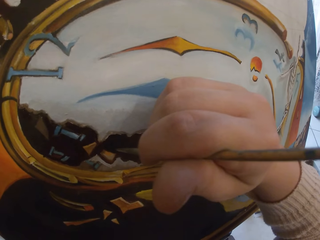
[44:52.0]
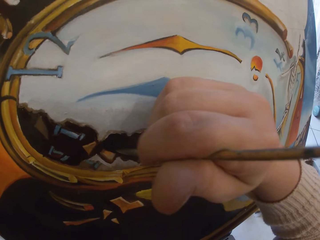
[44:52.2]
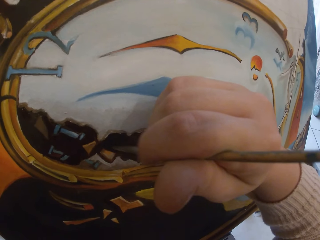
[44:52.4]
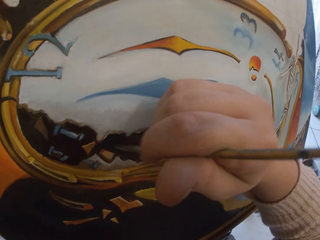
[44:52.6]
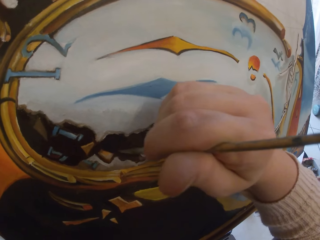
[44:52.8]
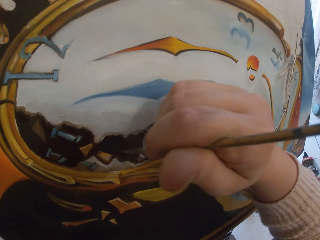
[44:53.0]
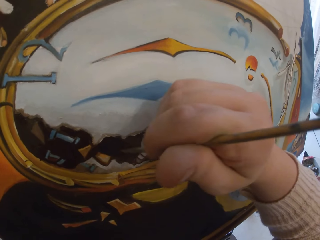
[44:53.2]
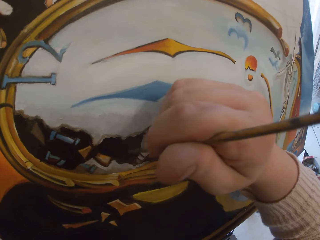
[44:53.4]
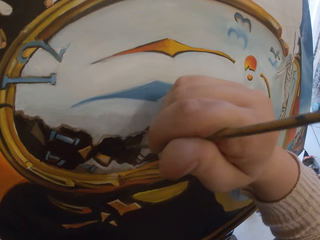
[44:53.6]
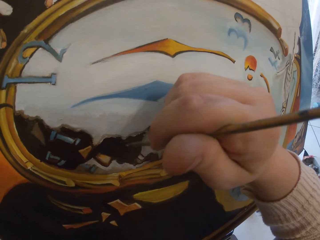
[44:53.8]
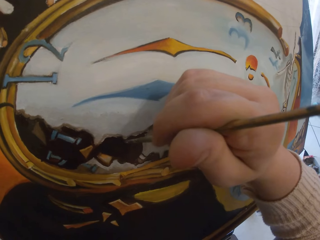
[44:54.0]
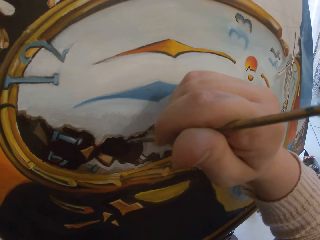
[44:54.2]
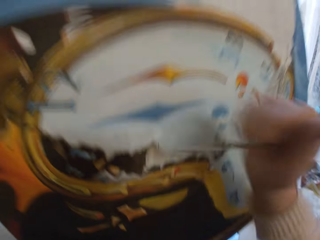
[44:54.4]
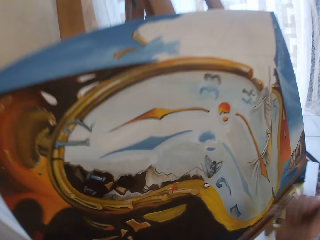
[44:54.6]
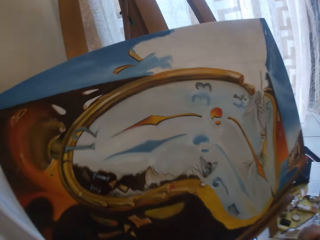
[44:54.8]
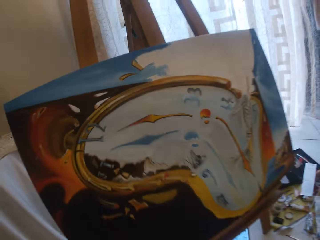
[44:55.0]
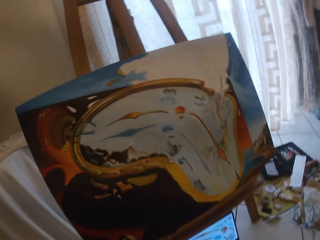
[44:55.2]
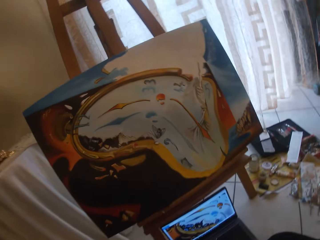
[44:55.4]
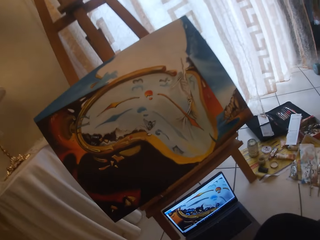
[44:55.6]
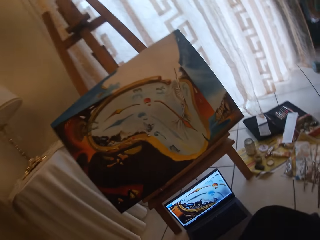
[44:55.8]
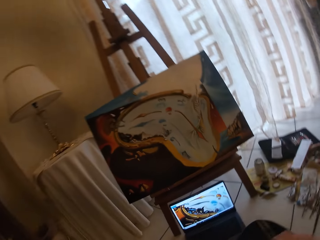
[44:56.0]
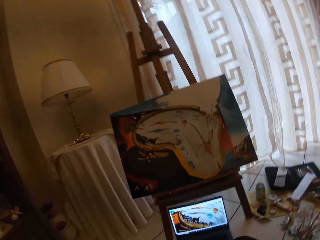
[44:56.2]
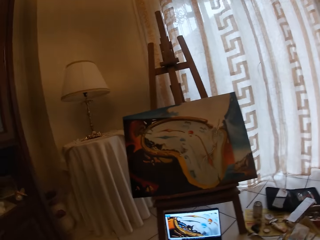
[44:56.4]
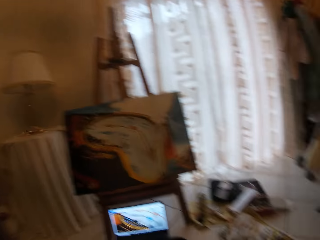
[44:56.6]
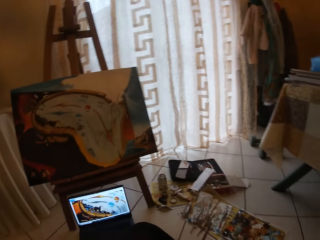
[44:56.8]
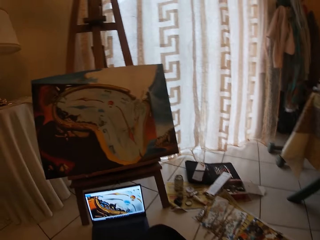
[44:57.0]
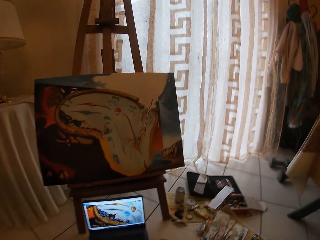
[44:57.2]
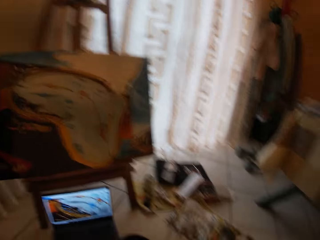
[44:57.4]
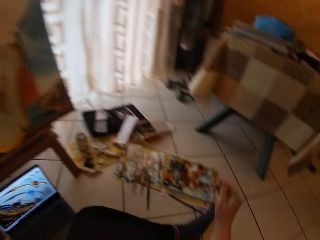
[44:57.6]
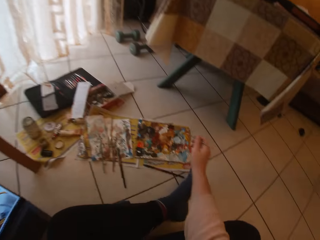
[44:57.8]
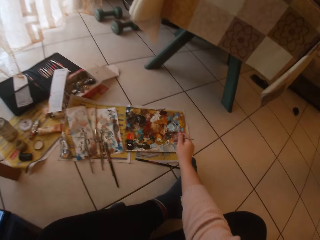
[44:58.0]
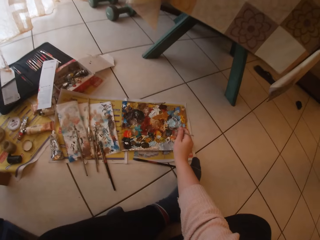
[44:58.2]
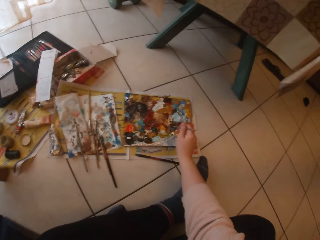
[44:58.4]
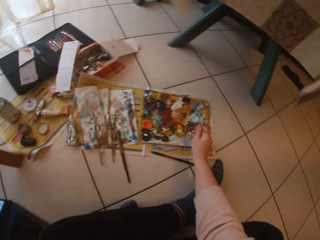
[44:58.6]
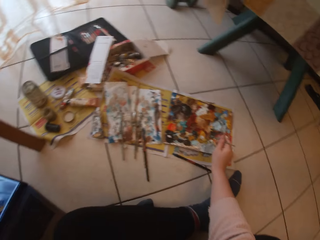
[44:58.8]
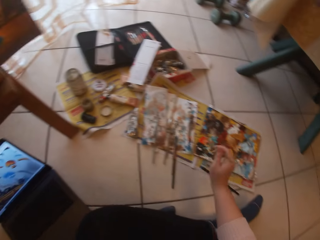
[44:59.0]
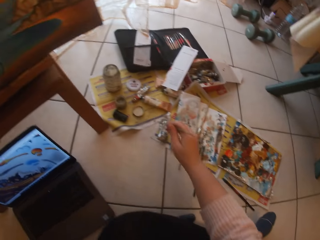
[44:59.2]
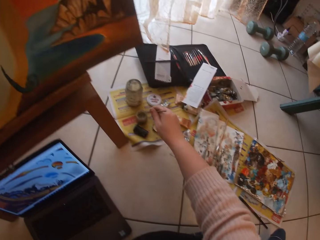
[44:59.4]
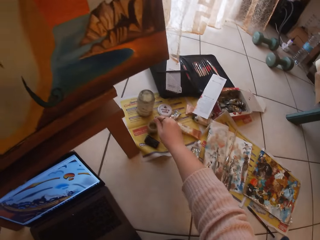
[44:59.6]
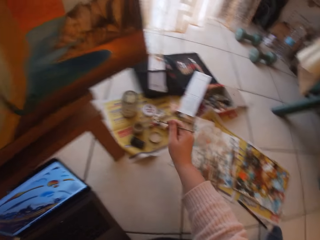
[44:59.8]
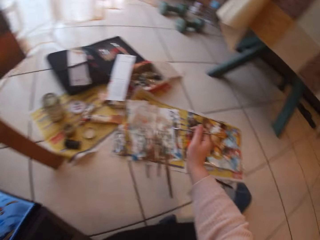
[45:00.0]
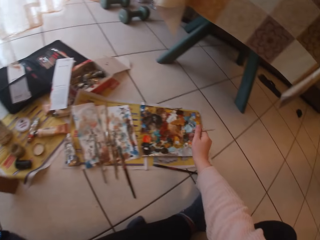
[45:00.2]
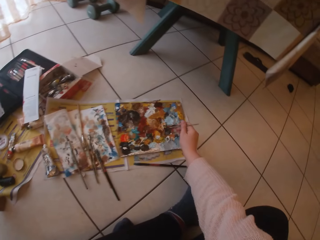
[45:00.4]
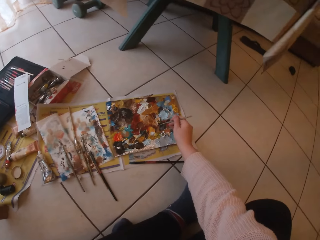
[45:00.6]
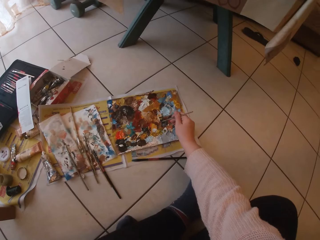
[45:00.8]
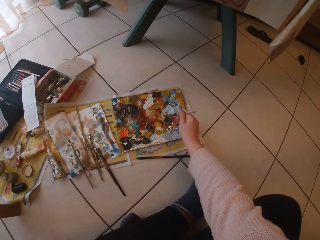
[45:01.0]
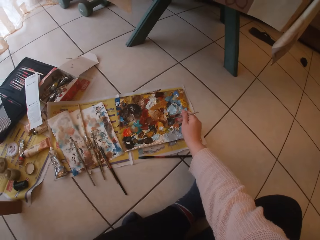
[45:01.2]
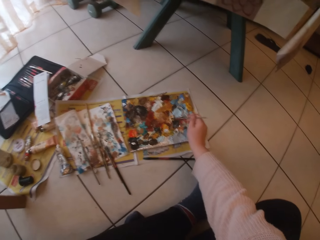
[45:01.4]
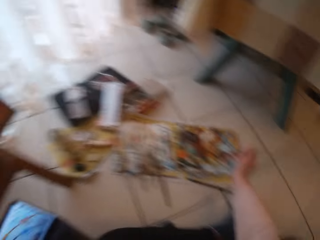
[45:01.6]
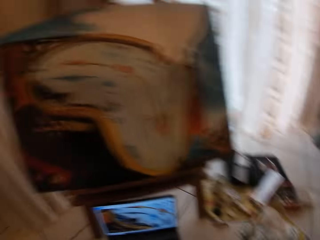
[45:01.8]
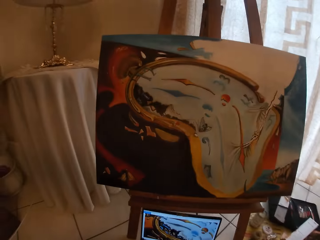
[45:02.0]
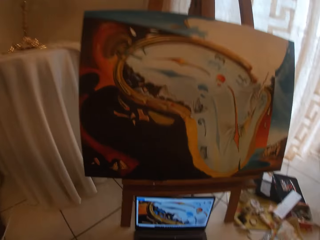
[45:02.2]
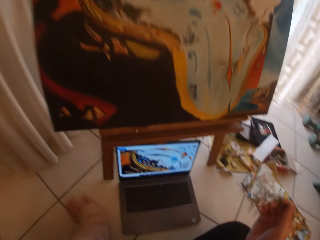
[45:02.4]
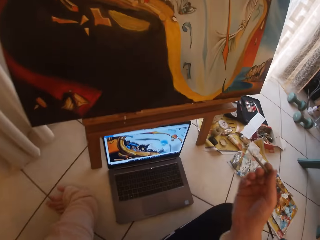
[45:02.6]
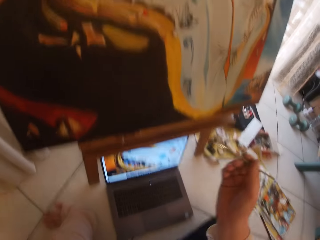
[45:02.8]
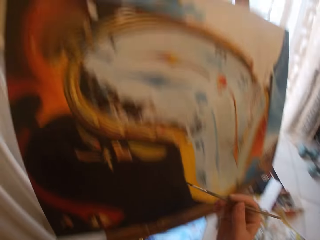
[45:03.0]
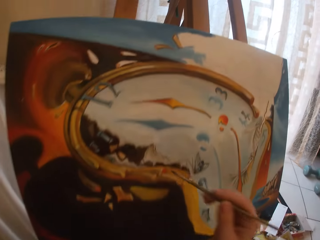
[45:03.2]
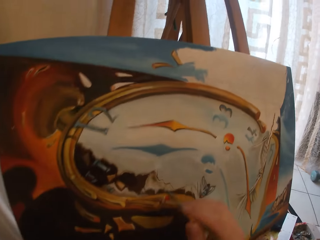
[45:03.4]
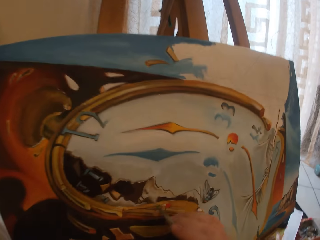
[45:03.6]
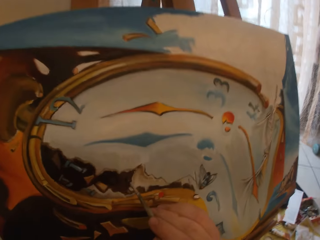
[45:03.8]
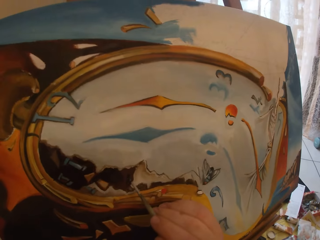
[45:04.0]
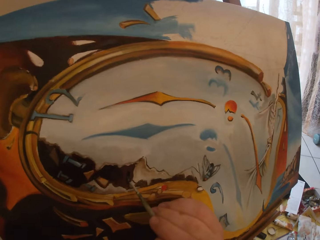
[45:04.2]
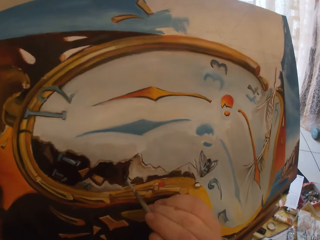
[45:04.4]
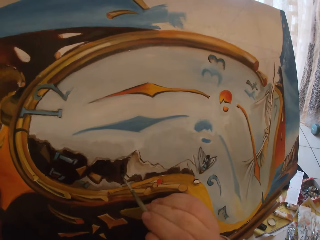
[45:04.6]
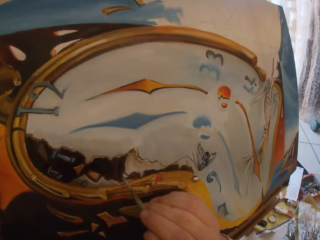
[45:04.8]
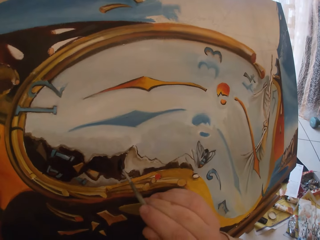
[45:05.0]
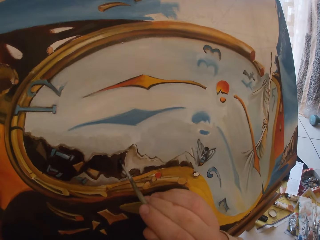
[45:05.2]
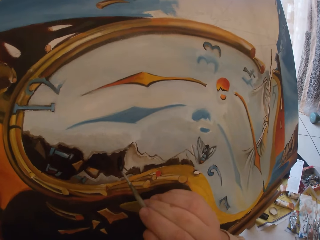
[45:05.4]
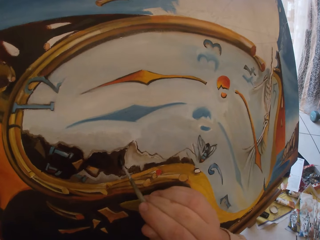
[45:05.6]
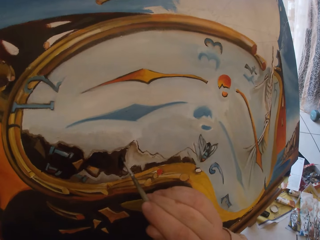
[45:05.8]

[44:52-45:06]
The camera wearer pauses painting the board. She takes her hand off the canvas board. She touches paint on the paper paint palette with the paintbrush. She dips the paintbrush into a liquid in a smaller container. She touches paint on the paper paint palette with the paintbrush. She paints the canvas board.

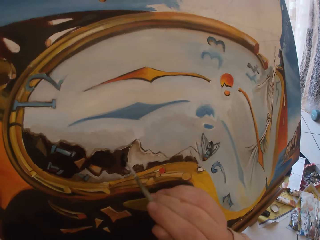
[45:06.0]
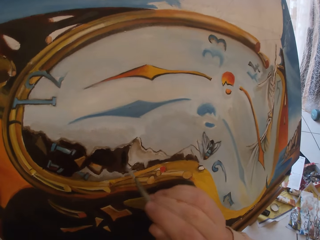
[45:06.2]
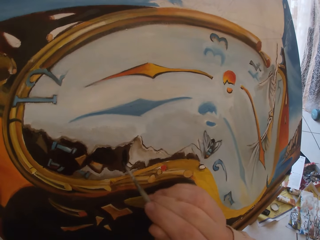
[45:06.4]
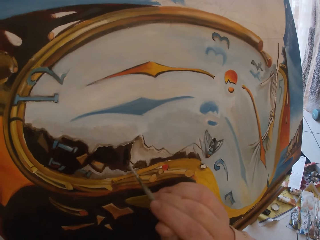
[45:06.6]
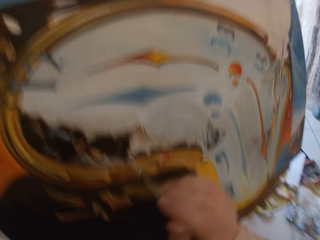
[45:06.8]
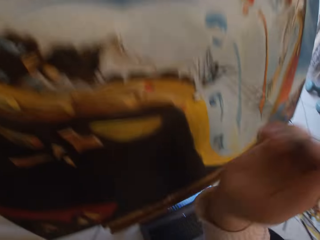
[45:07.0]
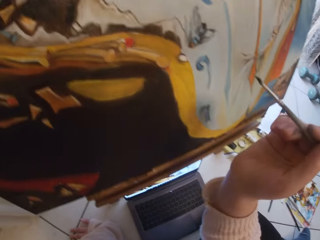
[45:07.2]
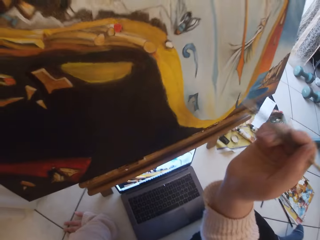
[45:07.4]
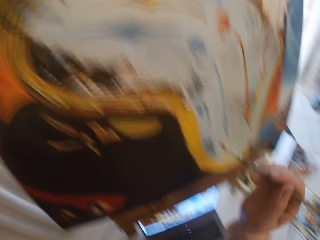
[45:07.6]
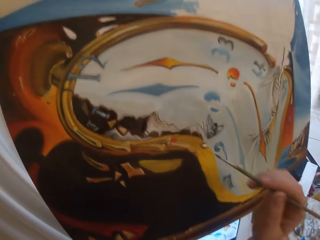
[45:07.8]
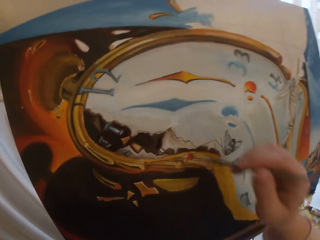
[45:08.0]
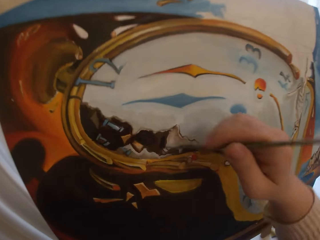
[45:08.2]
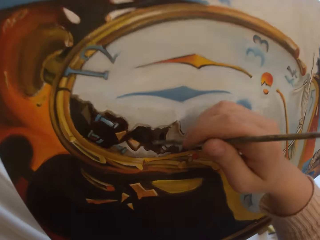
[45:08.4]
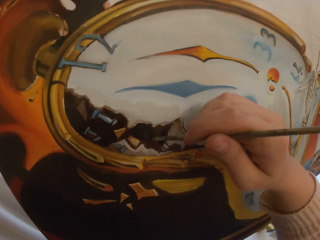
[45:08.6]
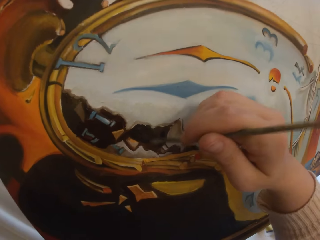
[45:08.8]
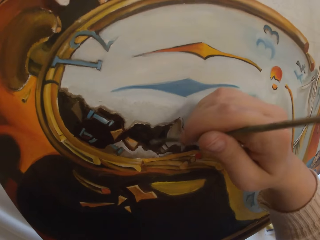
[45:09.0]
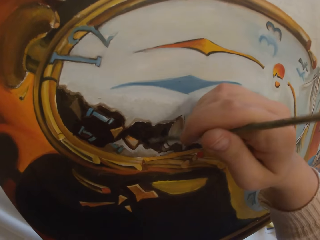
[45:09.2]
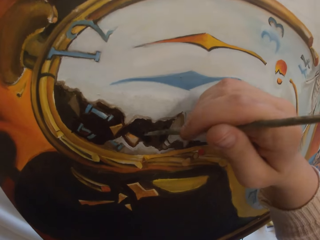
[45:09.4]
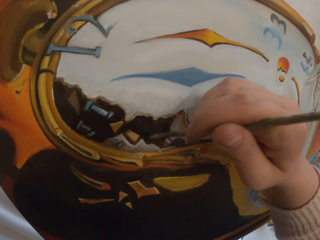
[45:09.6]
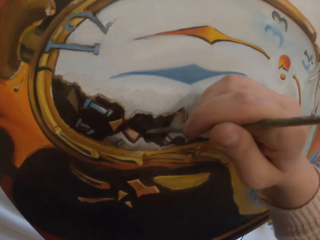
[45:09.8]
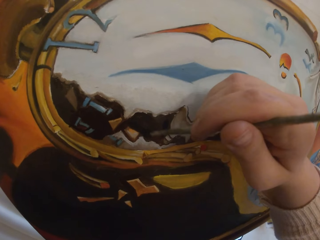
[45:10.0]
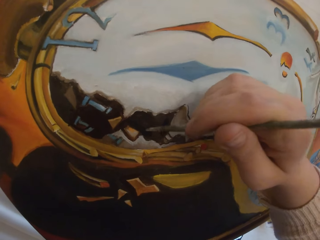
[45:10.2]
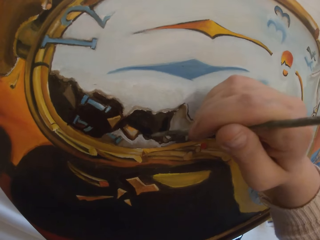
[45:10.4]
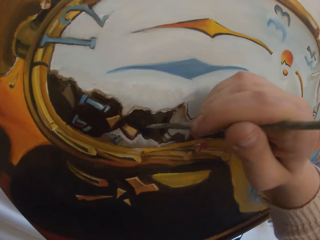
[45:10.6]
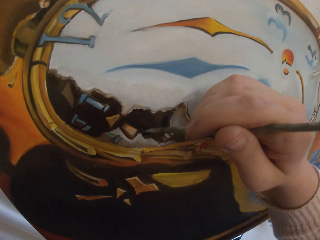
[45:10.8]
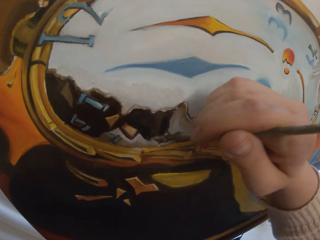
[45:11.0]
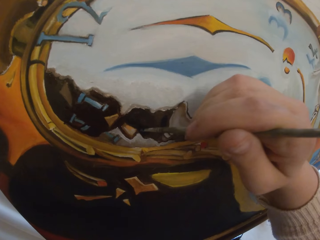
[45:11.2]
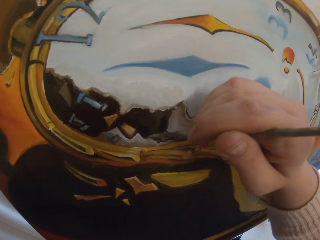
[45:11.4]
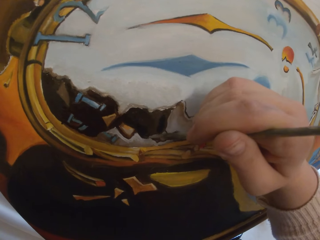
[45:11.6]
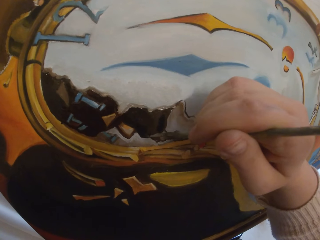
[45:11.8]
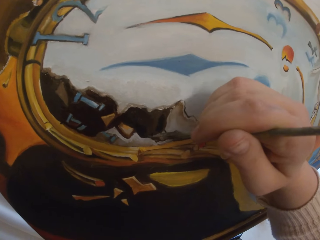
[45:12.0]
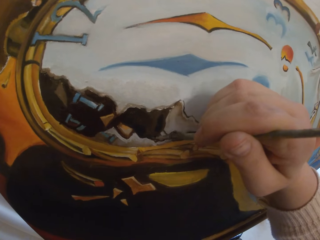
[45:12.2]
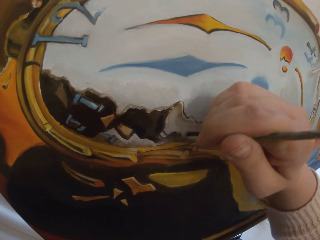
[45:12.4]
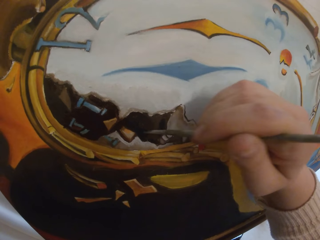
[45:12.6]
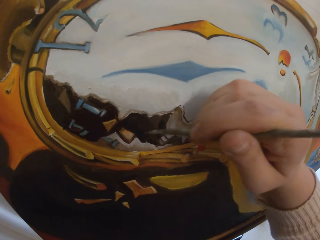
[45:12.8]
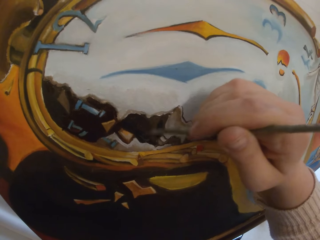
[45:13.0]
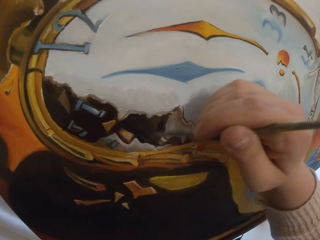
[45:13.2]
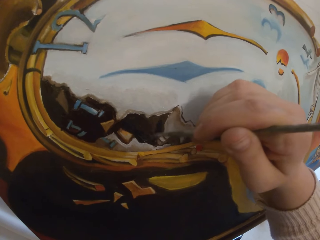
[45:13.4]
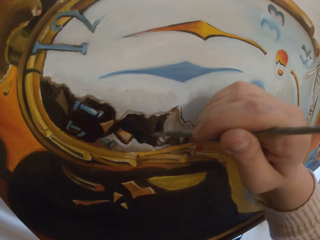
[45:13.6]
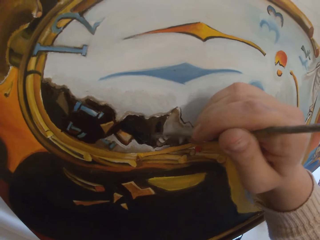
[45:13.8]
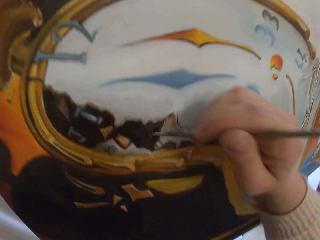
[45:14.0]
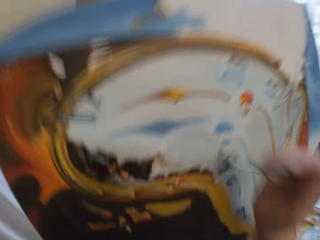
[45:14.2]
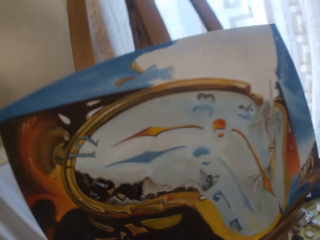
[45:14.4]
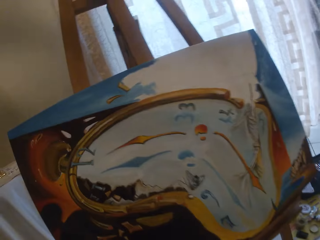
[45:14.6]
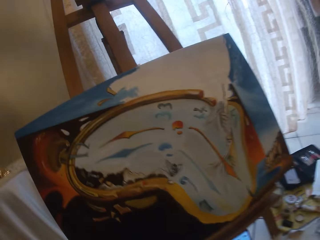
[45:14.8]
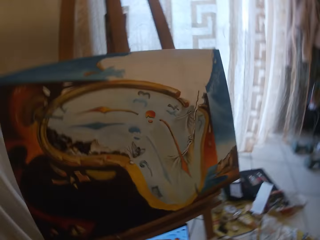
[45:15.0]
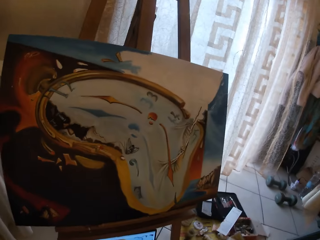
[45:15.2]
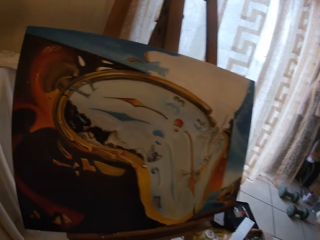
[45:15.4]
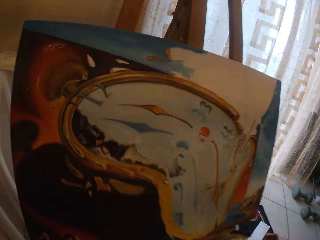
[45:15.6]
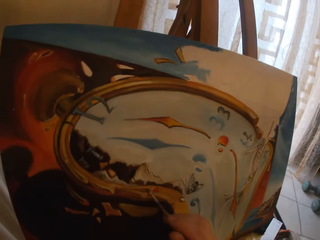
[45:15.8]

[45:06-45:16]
The camera wearer pauses painting the board. They resume painting the board. They pause painting the board.
